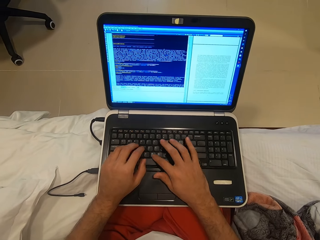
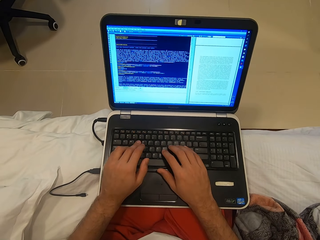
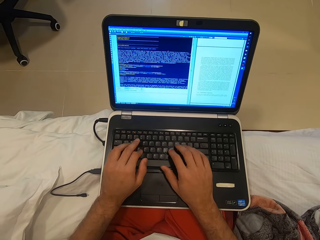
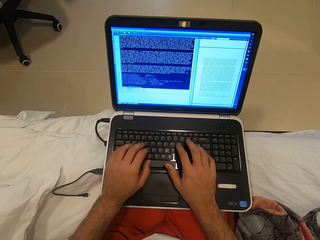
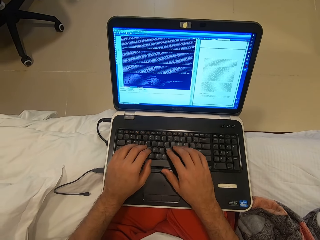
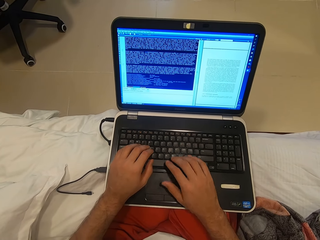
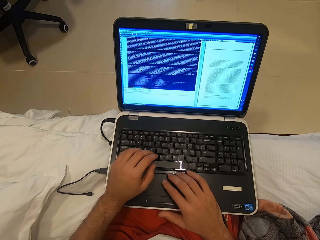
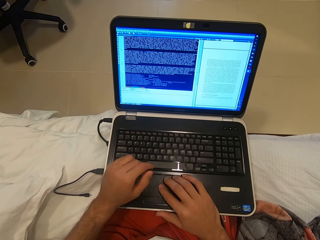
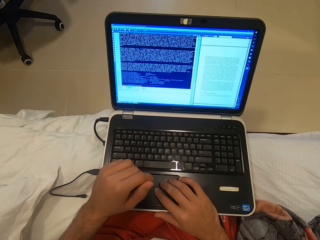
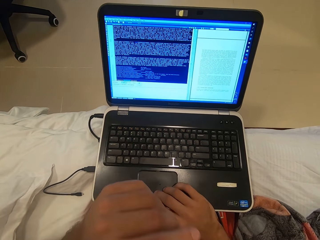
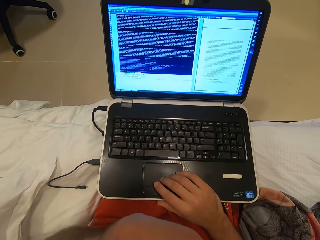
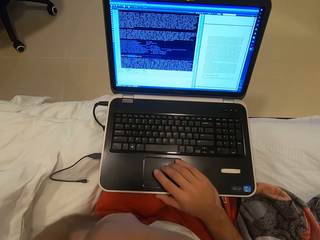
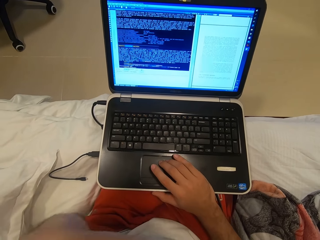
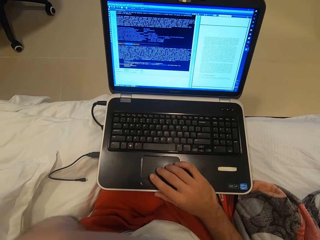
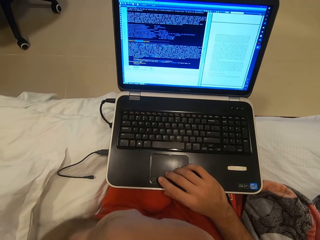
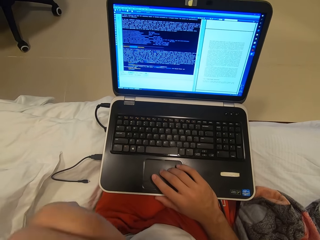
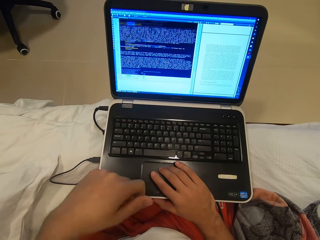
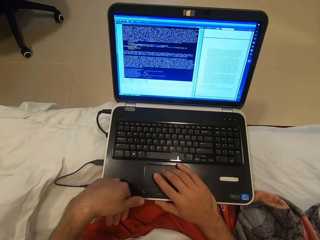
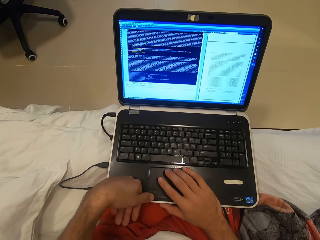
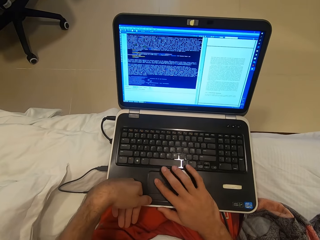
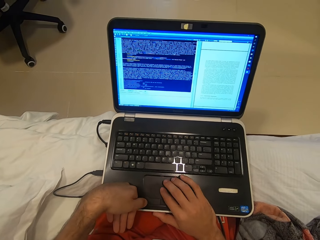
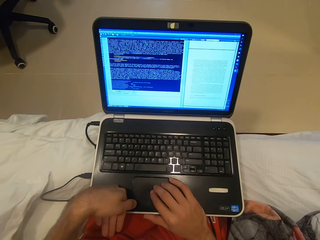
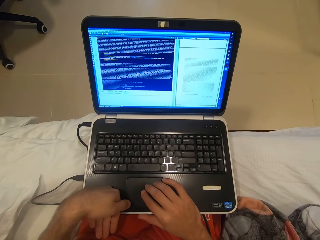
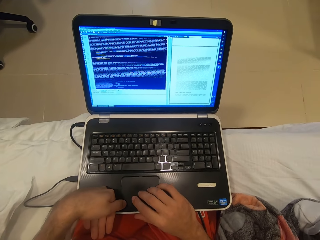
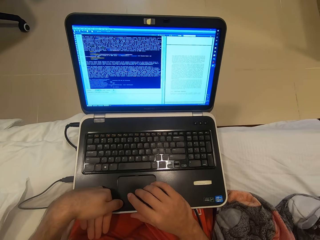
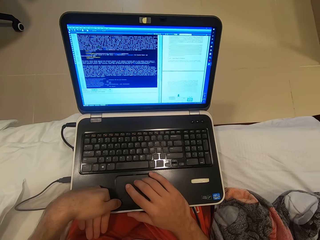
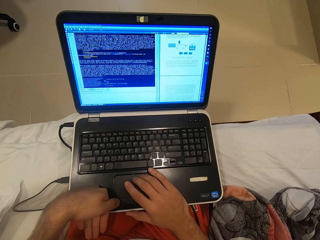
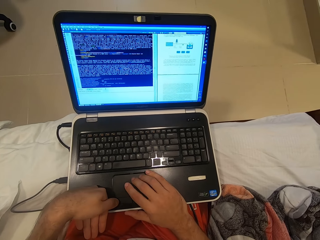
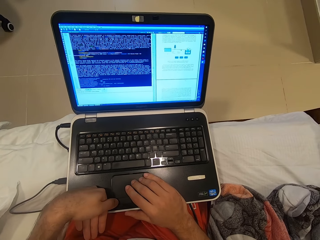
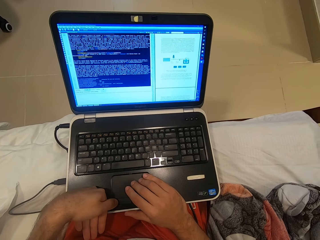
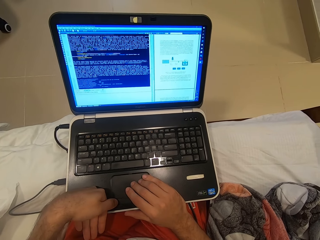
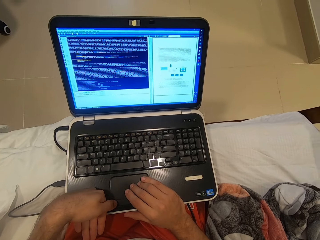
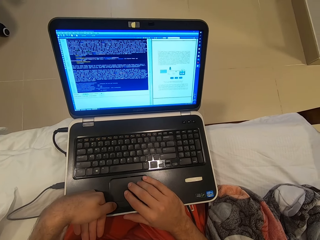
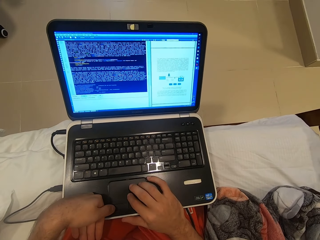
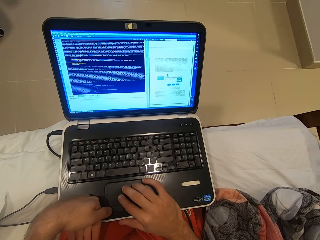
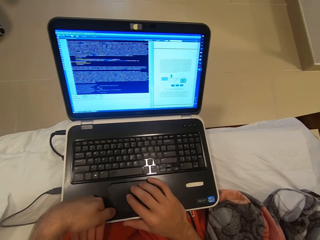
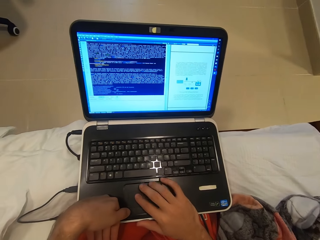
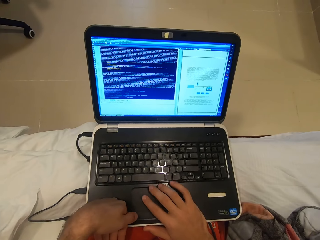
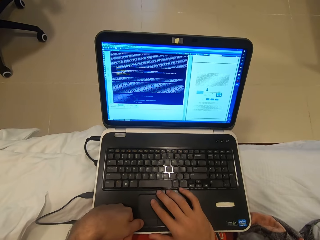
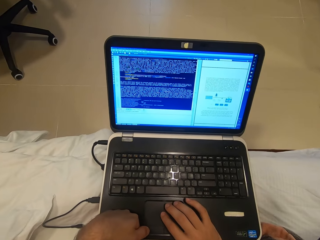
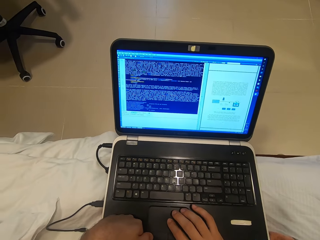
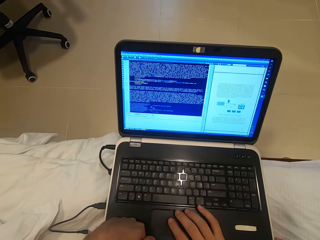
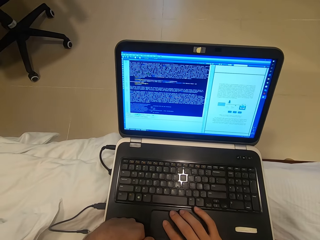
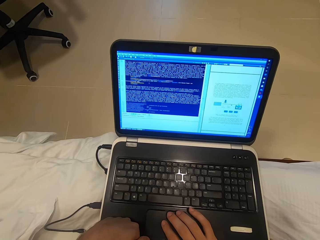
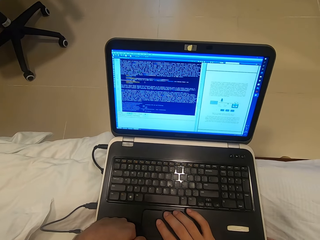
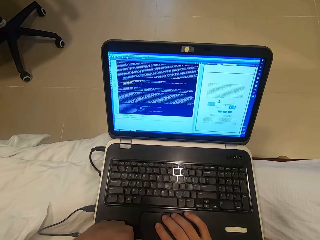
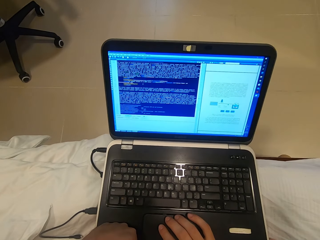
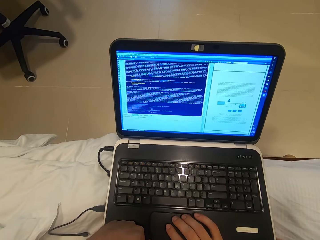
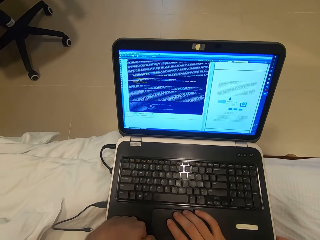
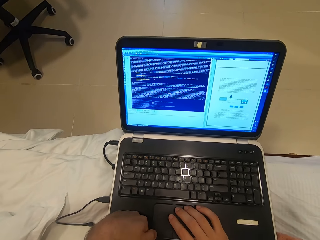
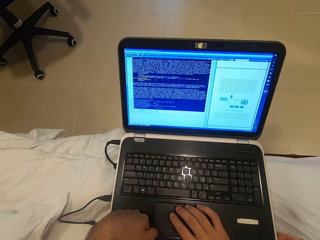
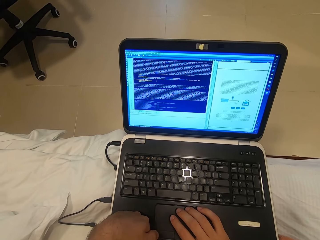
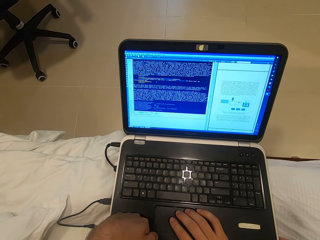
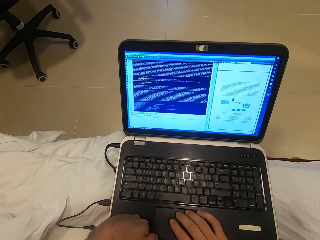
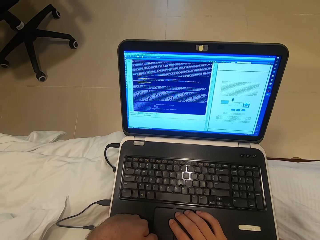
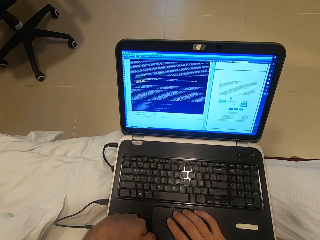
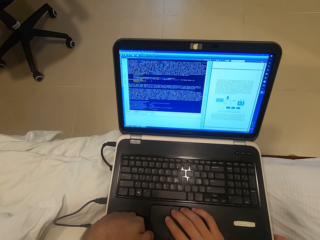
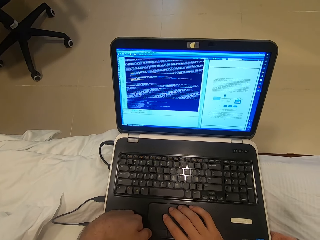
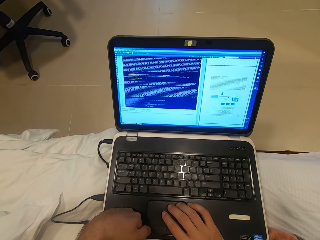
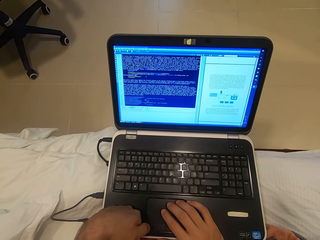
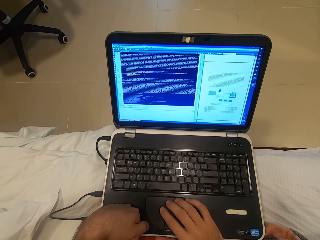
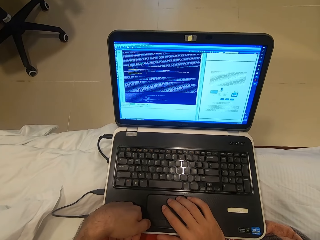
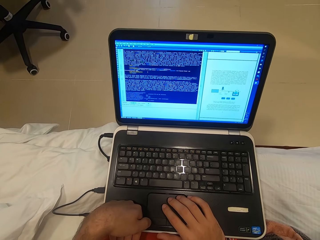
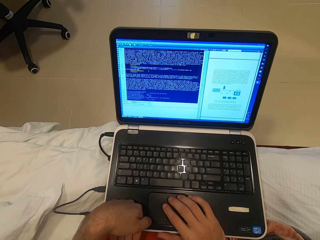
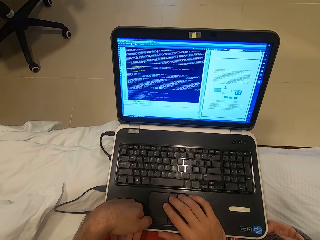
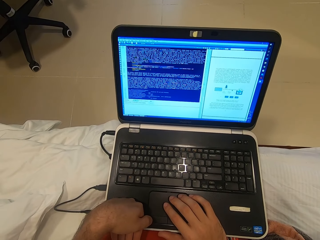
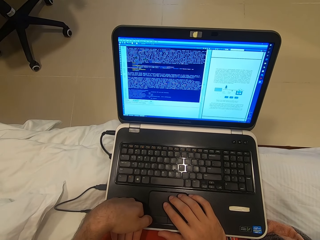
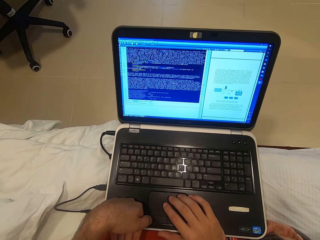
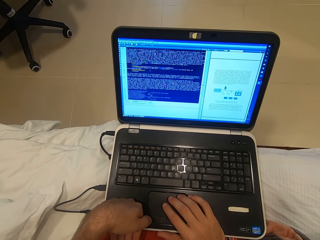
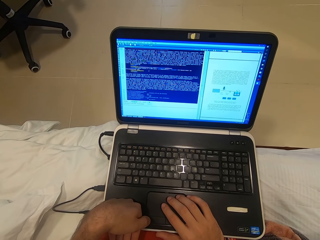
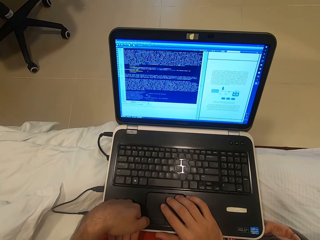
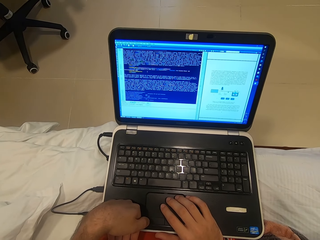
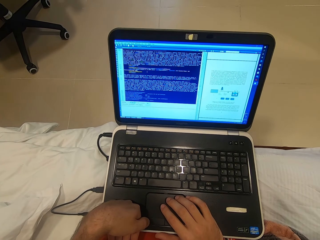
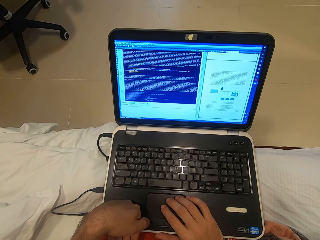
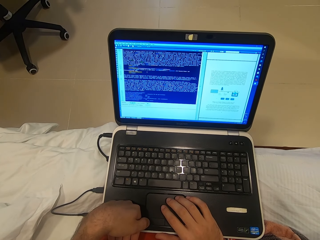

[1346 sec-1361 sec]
The camera wearer removes his left hand from the laptop keyboard and scrolls on the laptop track pad with his right hand. He drops the left hand. He clicks on the laptop track pad with his left hand. He stares at the laptop.

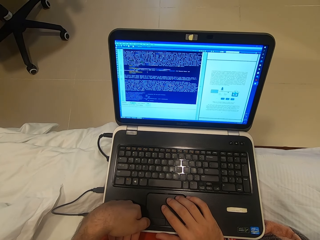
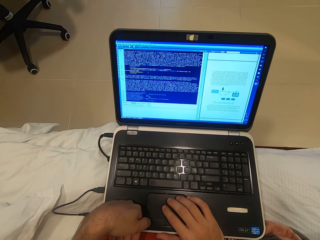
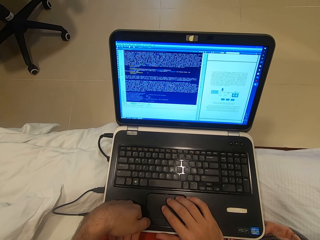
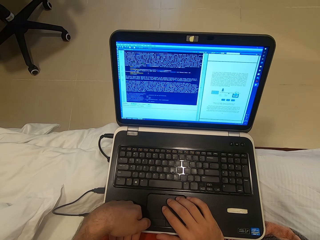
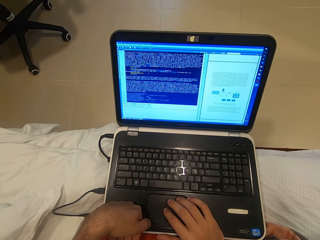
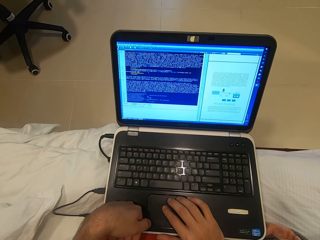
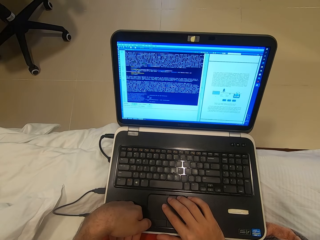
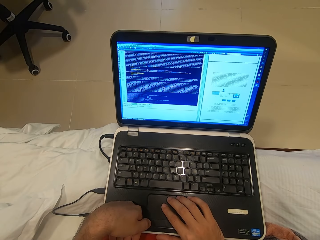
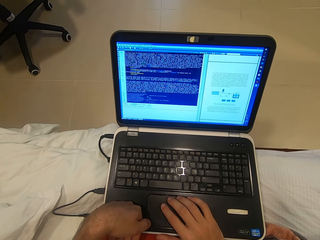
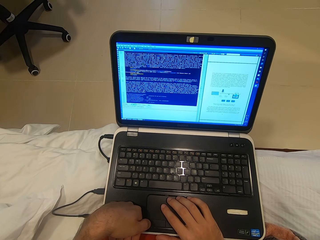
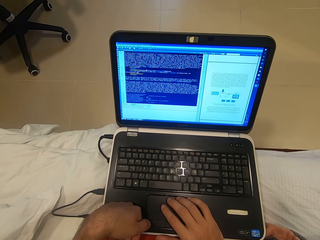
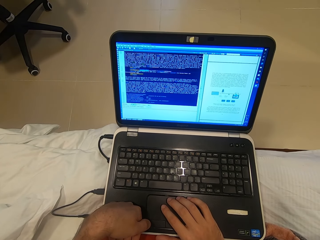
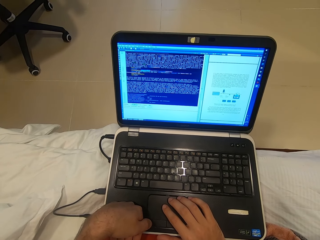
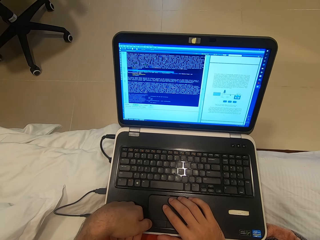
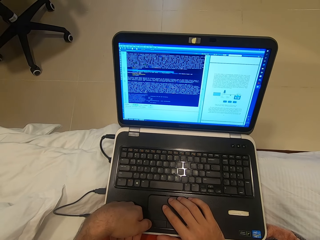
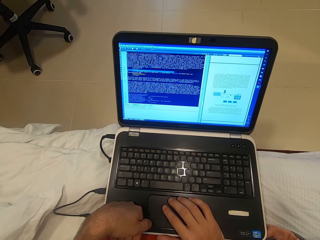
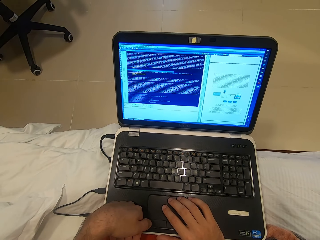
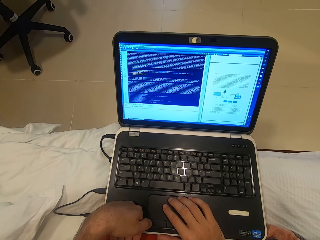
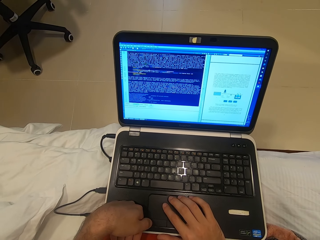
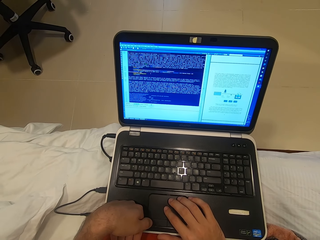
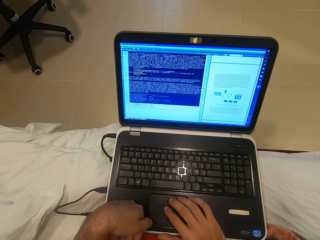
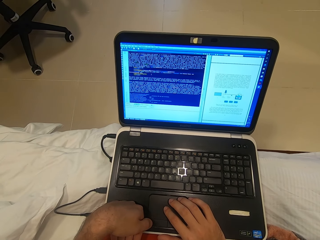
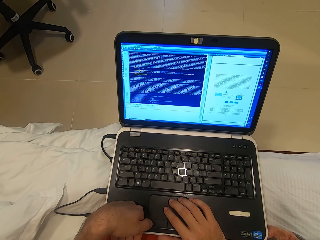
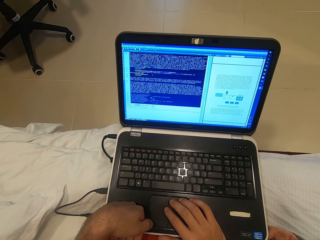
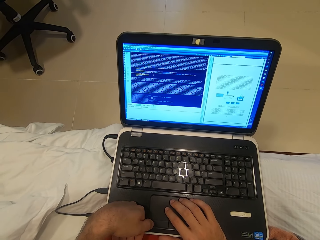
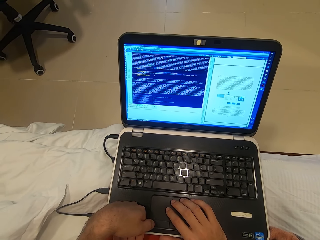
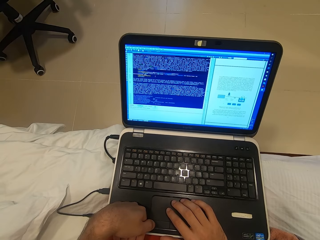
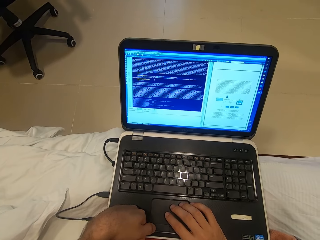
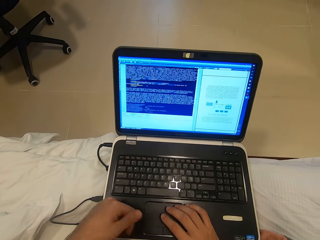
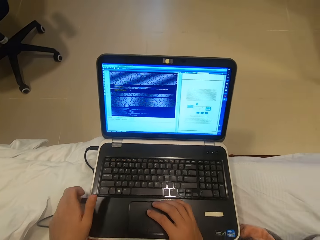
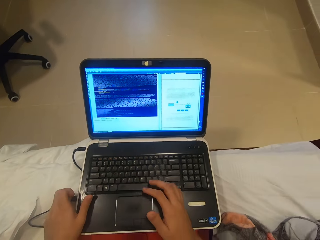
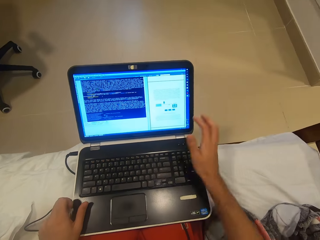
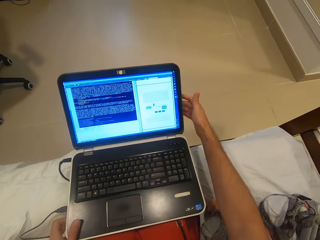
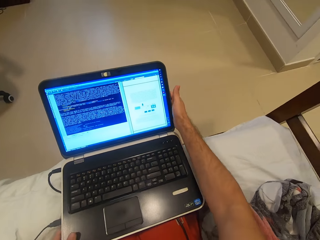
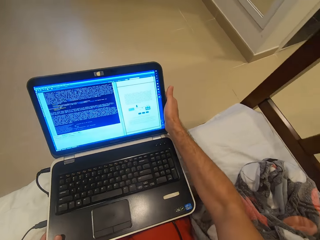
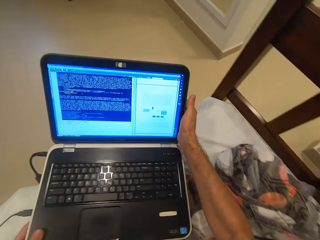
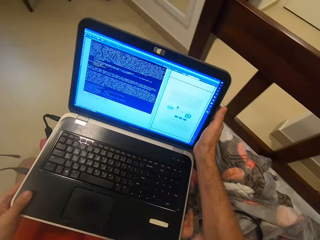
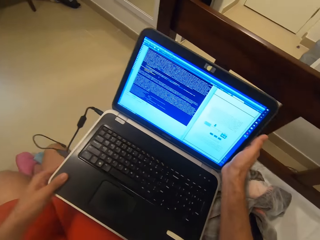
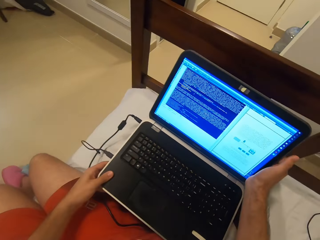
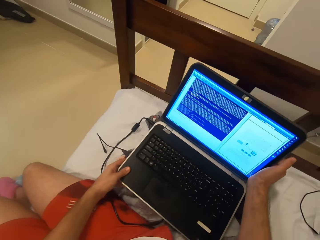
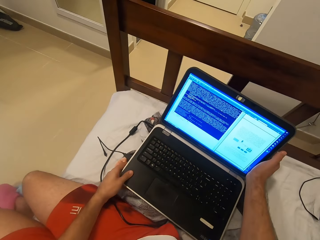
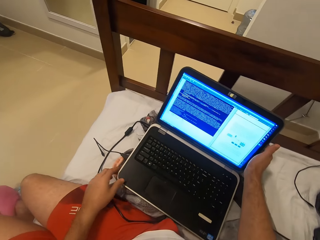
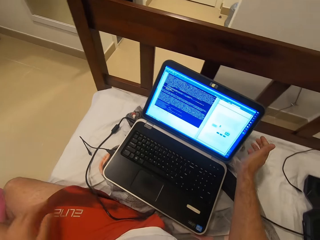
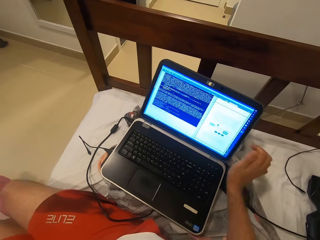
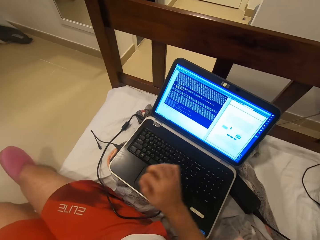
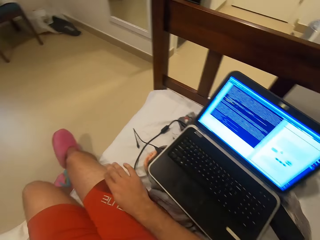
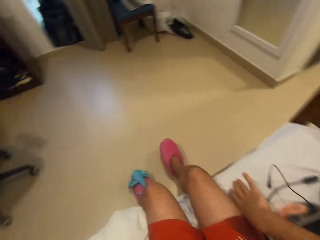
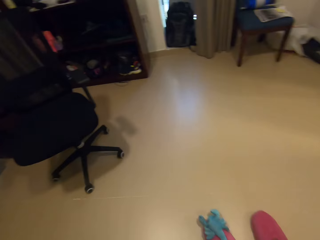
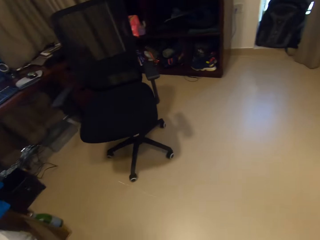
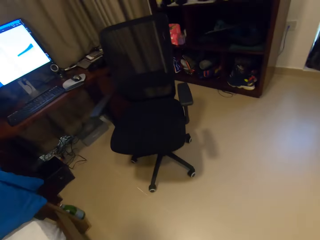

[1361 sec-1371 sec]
The camera wearer holds the laptop with his left hand. He moves the computer. He holds the laptop screen with his right hand. He carries the laptop from his lap with both hands. He places the laptop beside him on a bed with both hands. He stands up from the bed and places his right hand on the bed. He walks around the room.
